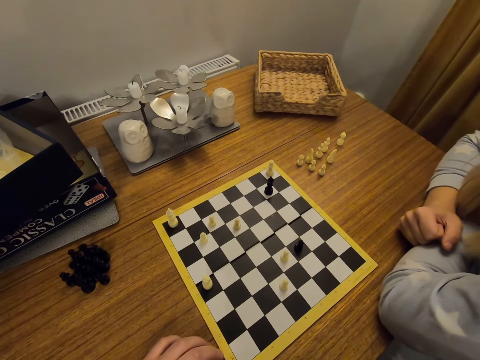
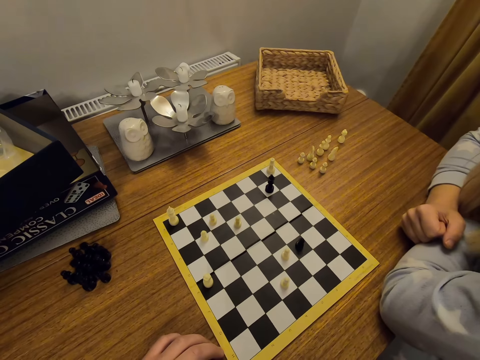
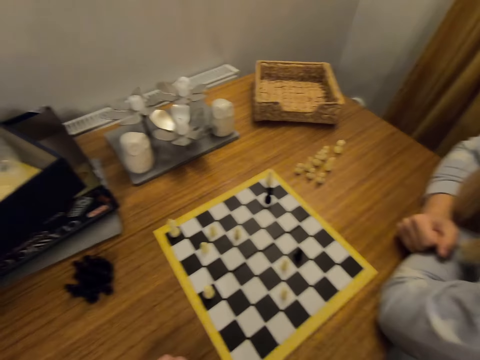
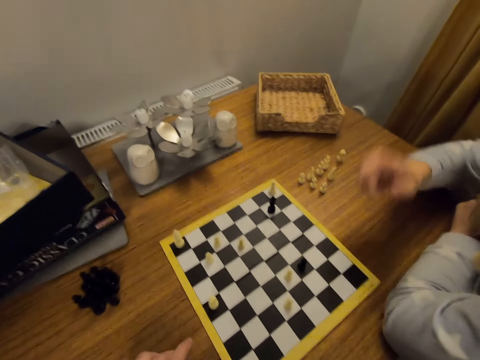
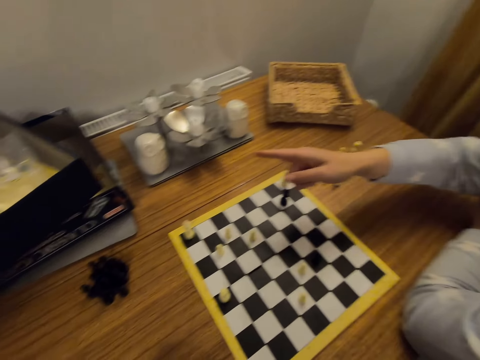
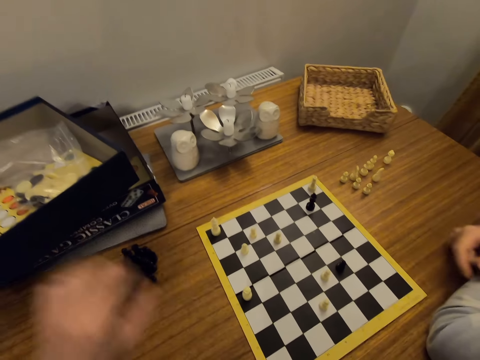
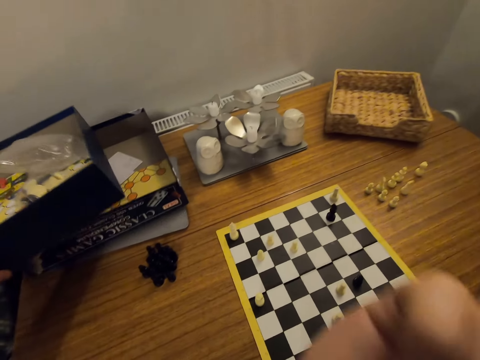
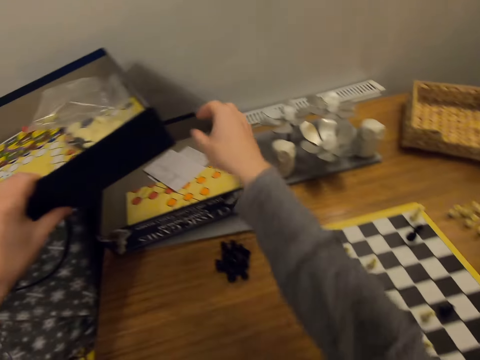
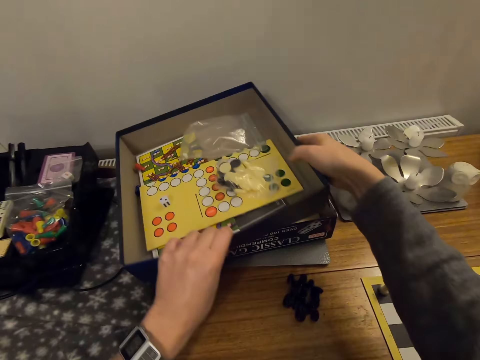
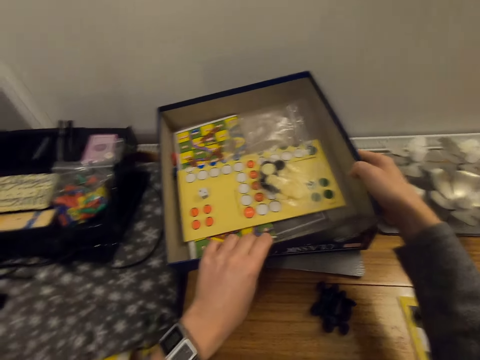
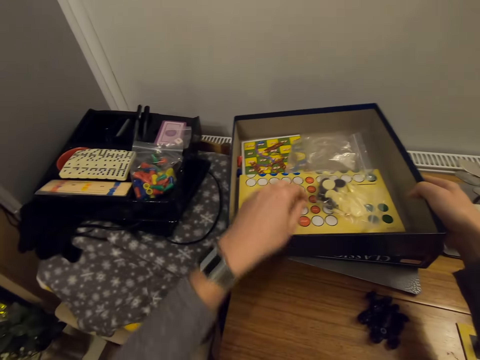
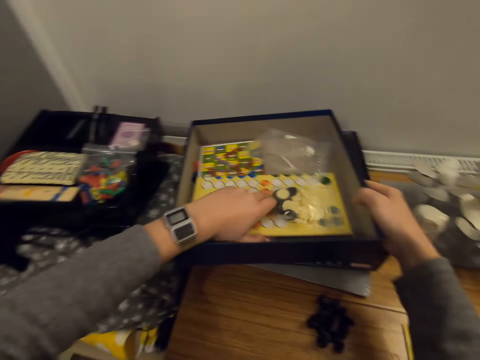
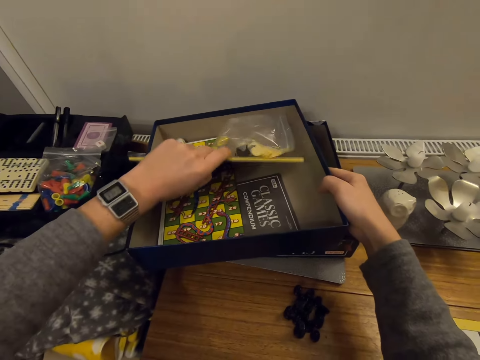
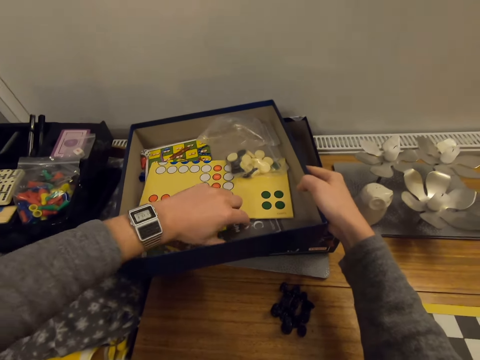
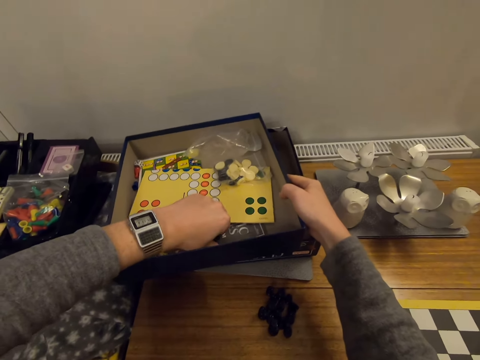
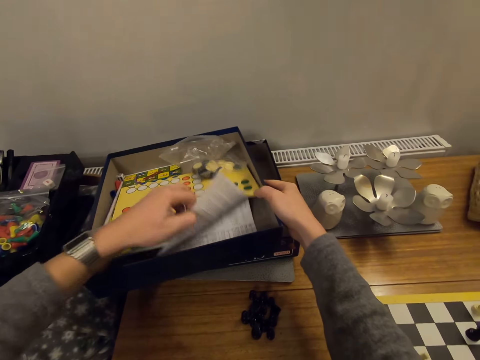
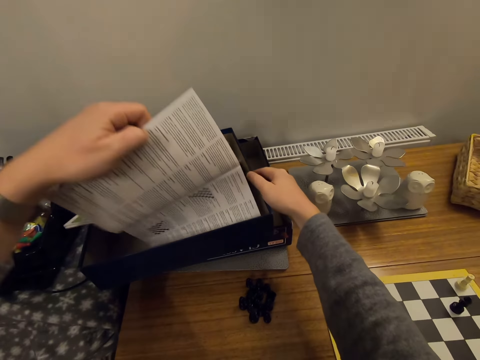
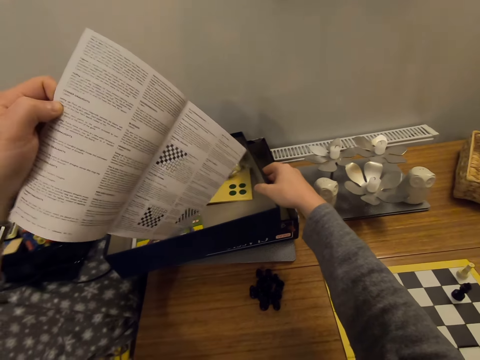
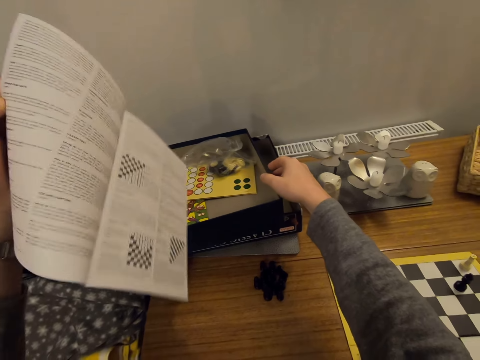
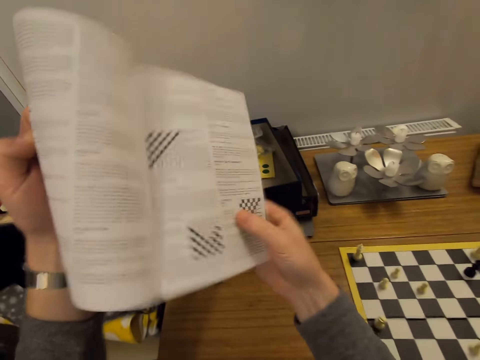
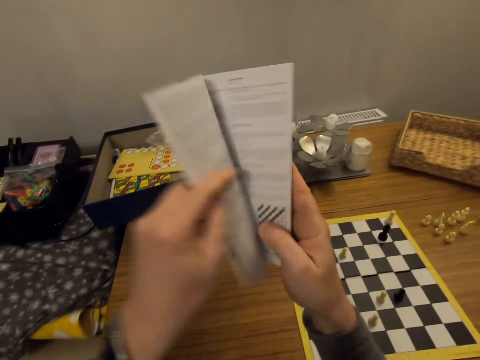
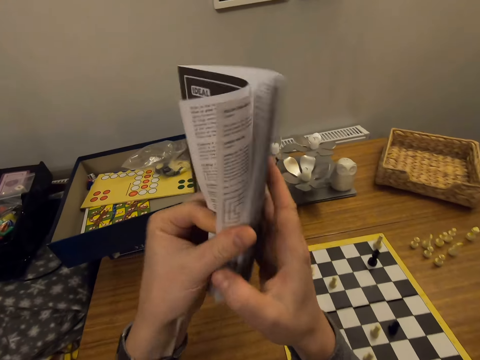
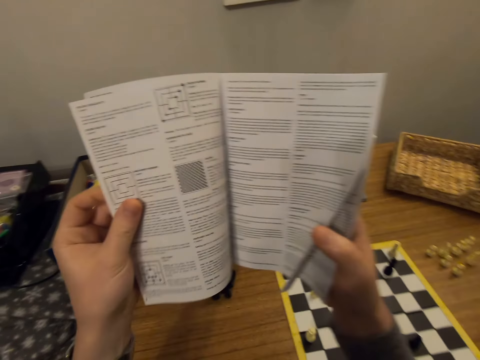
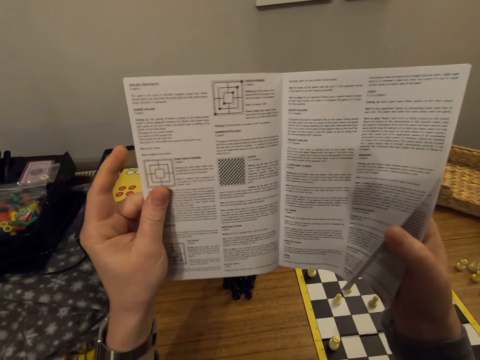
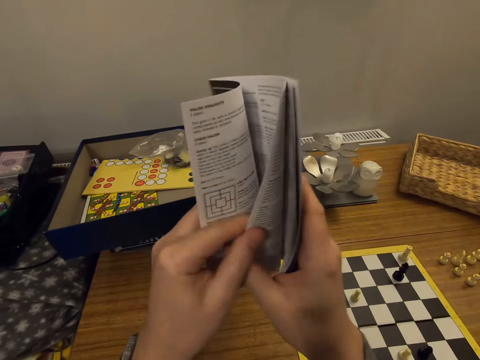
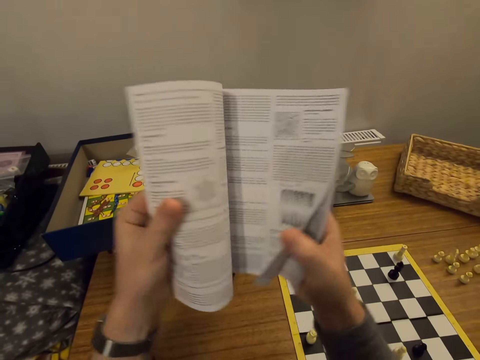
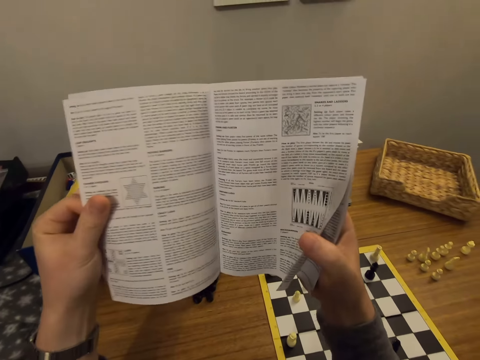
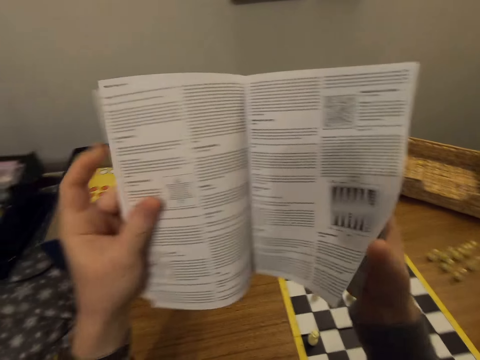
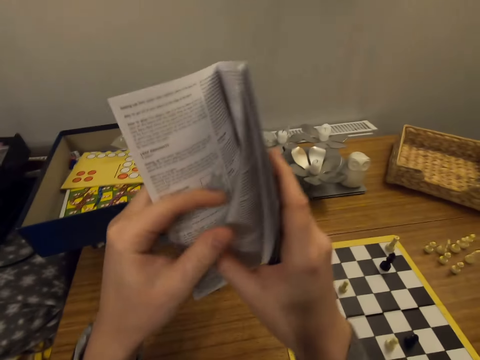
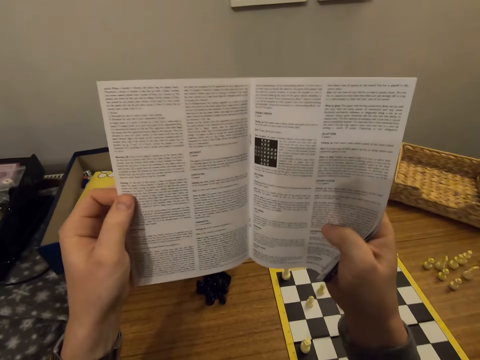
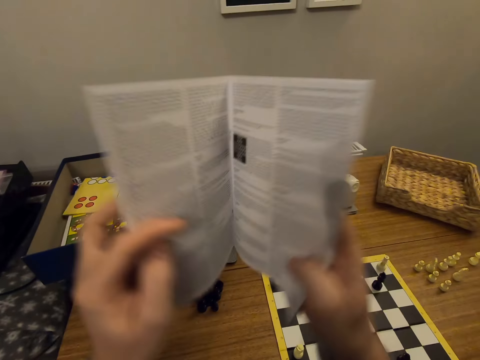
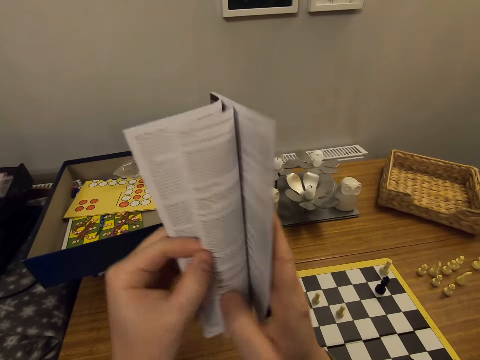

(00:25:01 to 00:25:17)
The camera wearer lifts a hand. A person points a finger at a box. The camera wearer picks up a book in the box, picks up the box, and picks up the chess rule book in the box. They turn the pages of the book. They open the chess rule book.

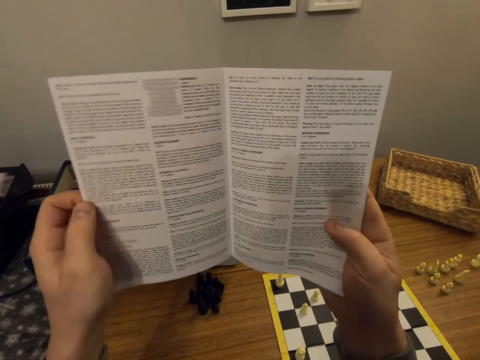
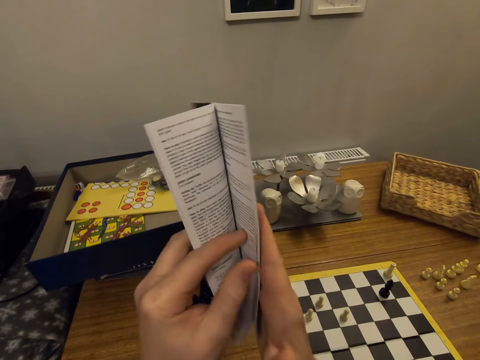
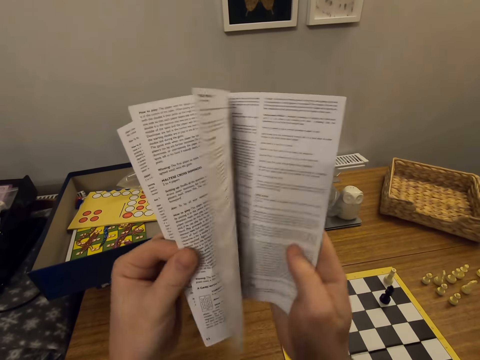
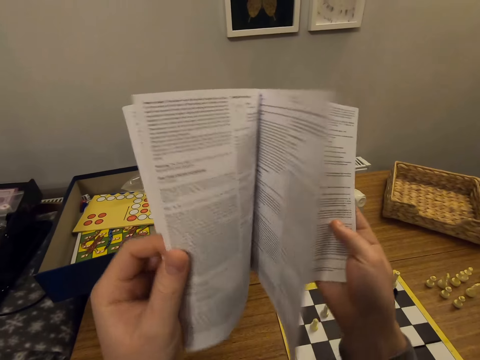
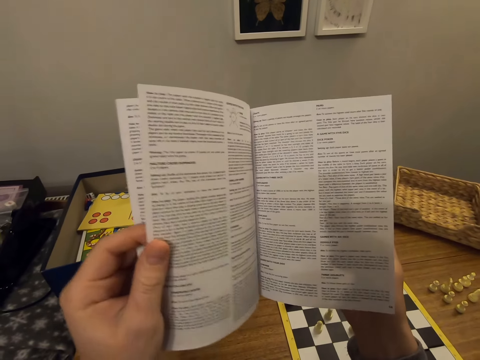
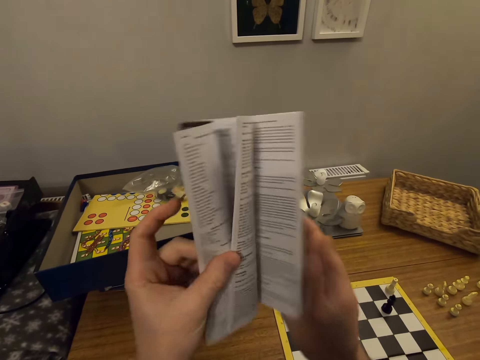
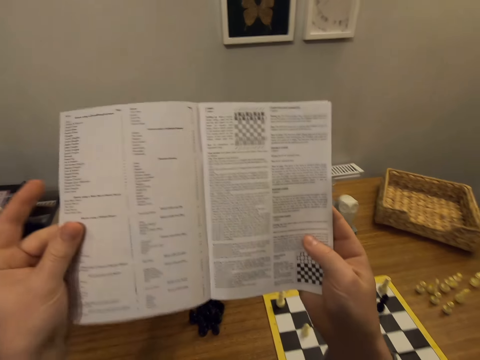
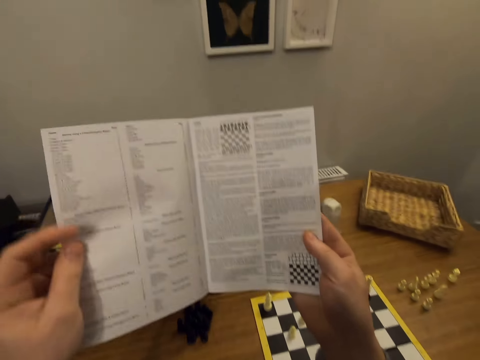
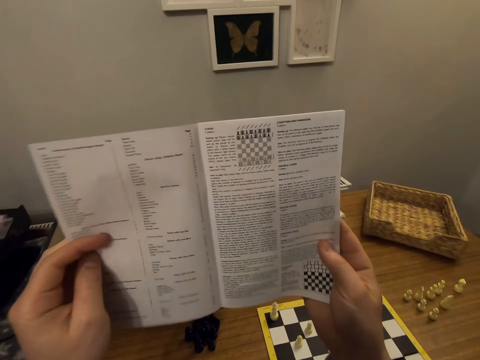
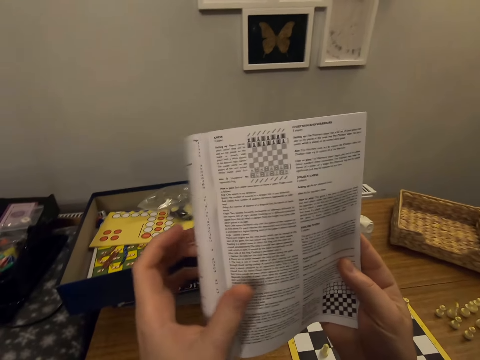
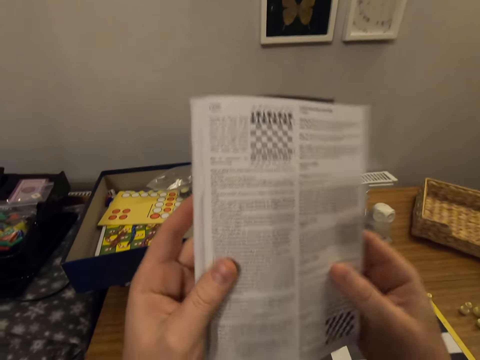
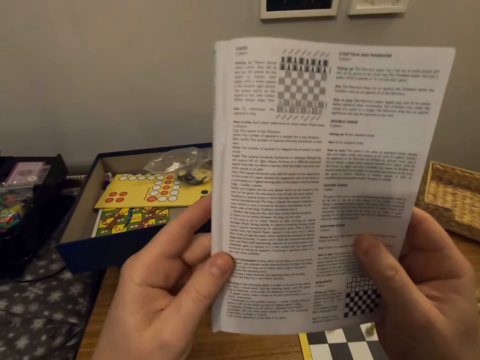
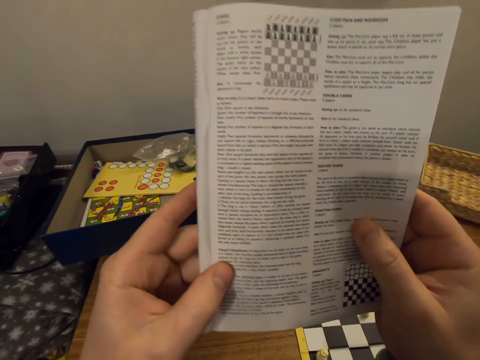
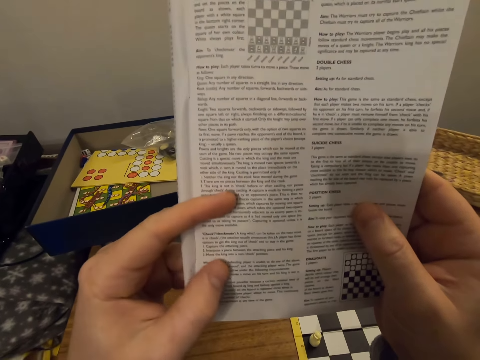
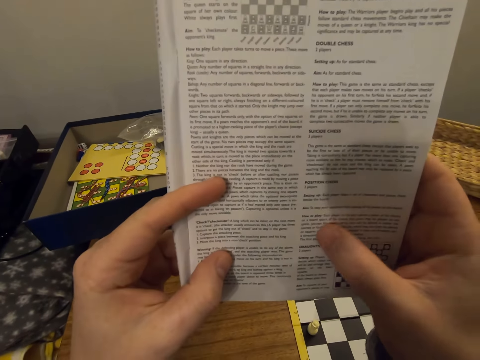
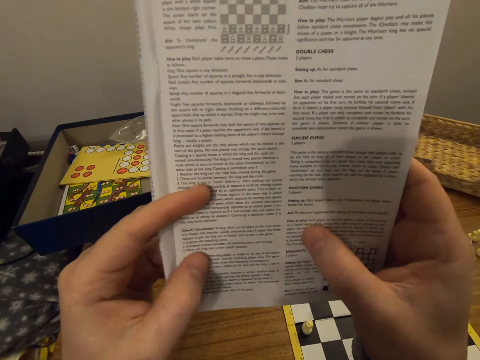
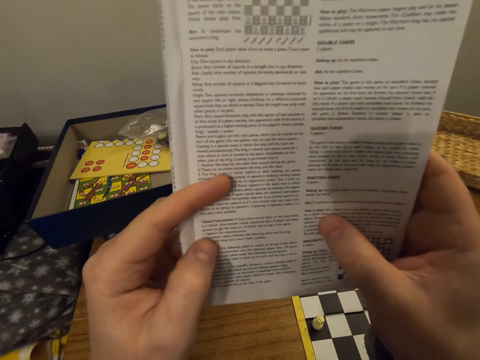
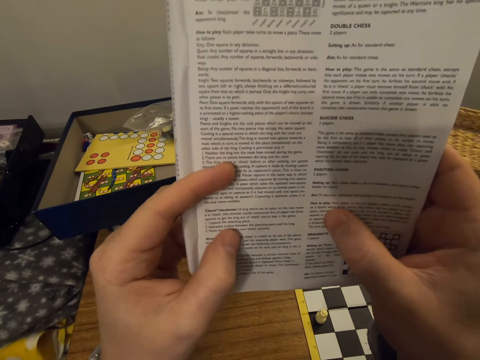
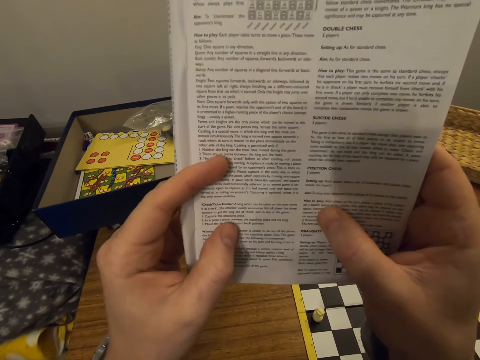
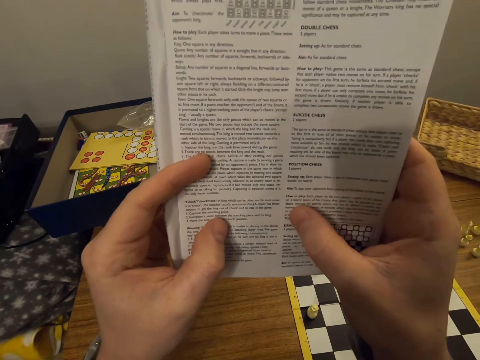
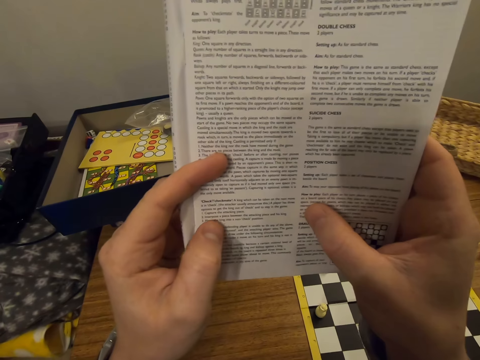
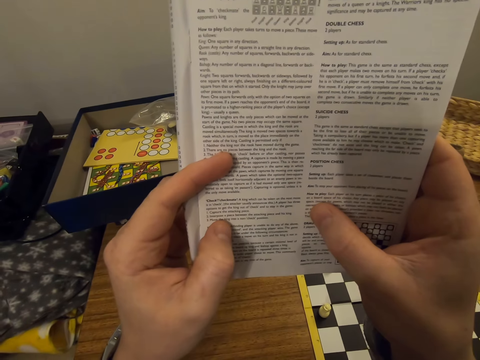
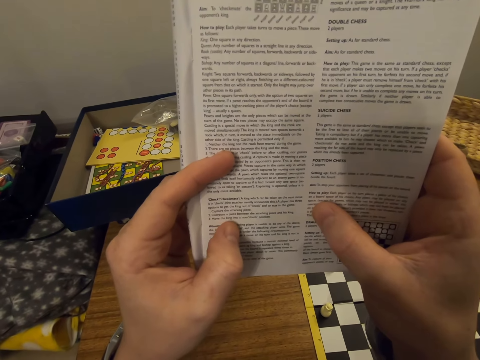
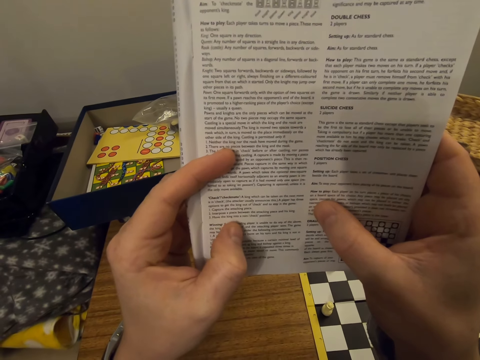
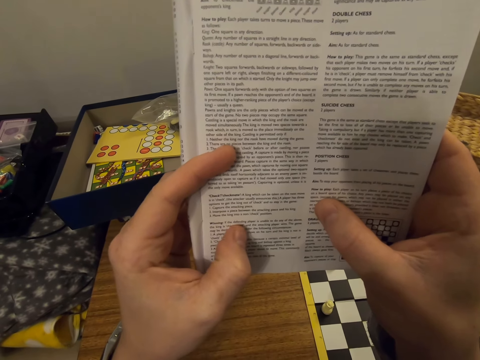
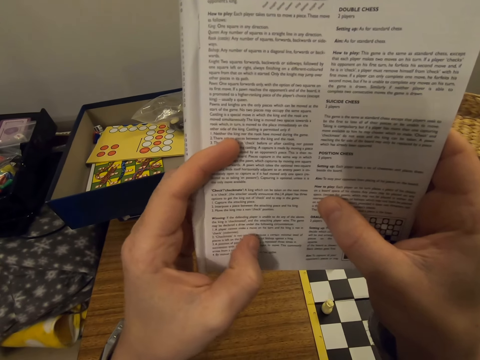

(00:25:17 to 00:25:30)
The camera wearer checks the chess rule book.
